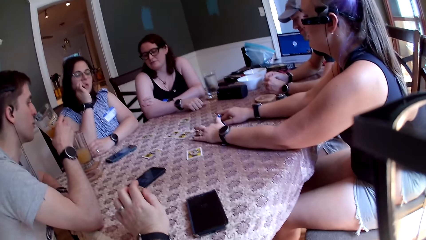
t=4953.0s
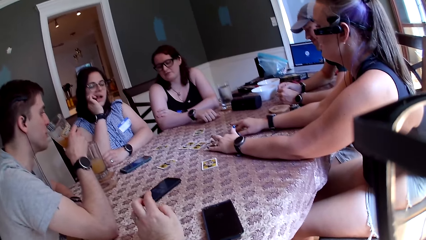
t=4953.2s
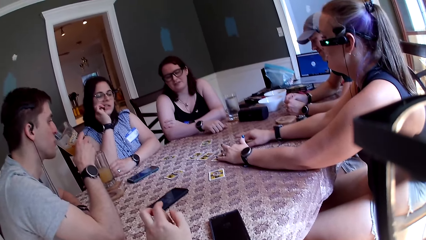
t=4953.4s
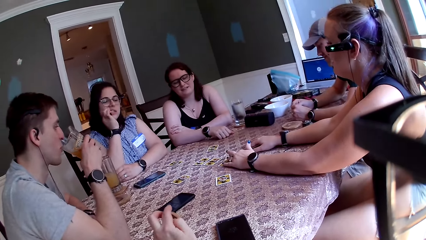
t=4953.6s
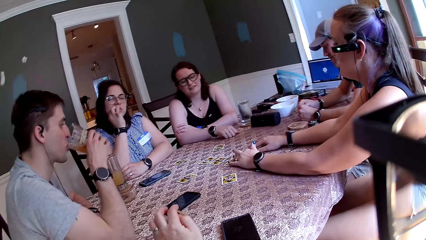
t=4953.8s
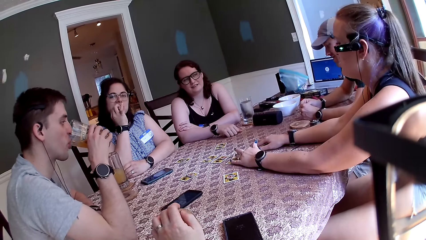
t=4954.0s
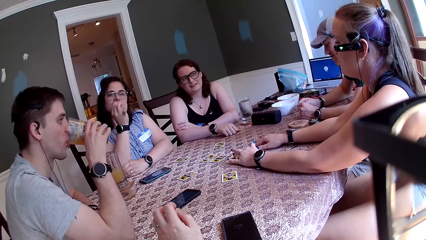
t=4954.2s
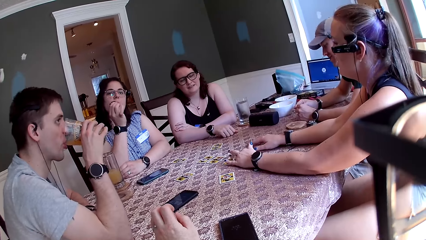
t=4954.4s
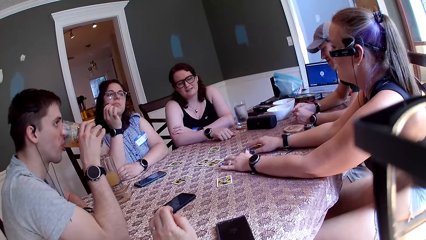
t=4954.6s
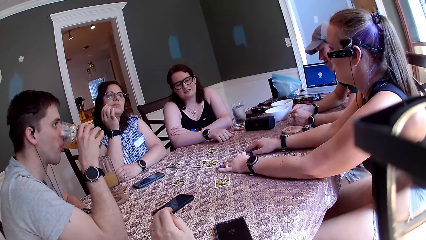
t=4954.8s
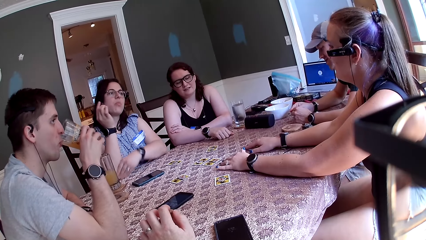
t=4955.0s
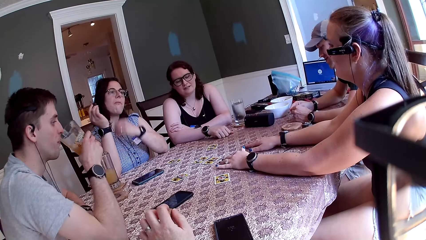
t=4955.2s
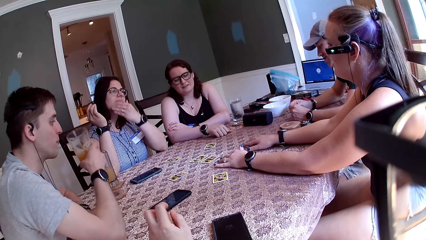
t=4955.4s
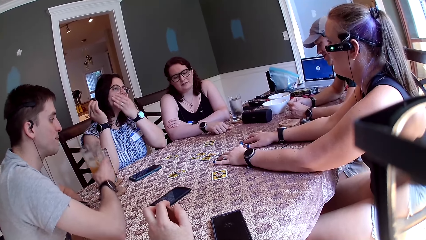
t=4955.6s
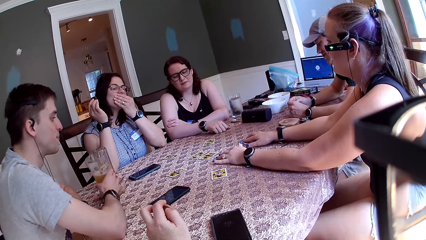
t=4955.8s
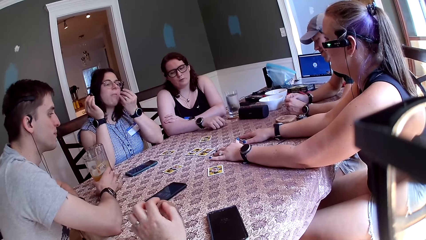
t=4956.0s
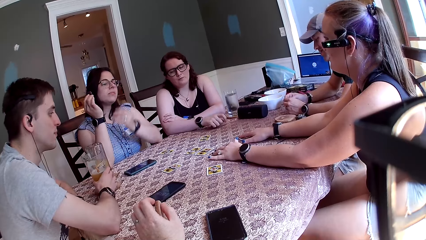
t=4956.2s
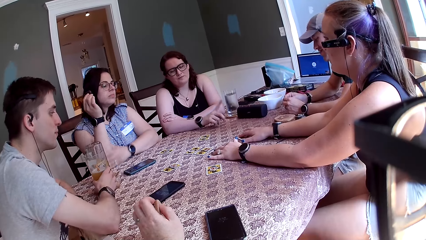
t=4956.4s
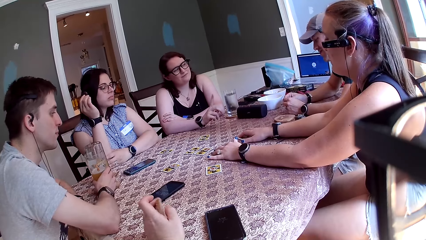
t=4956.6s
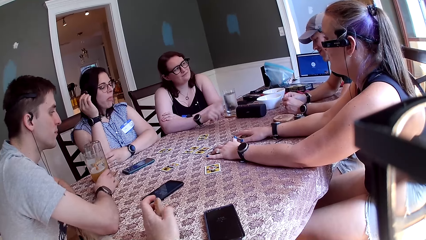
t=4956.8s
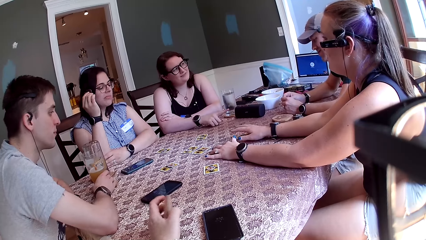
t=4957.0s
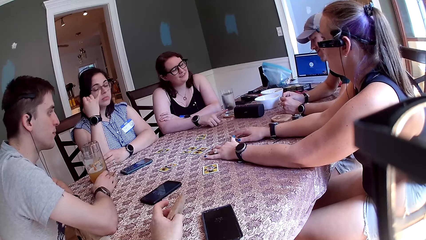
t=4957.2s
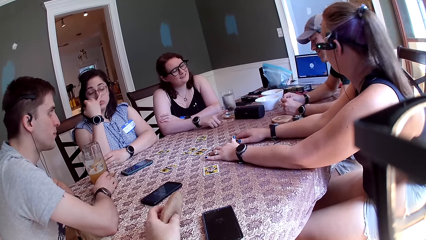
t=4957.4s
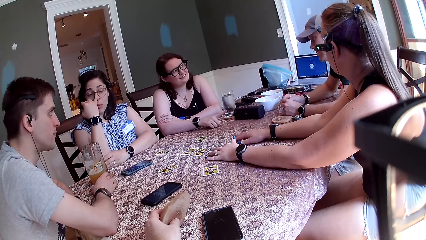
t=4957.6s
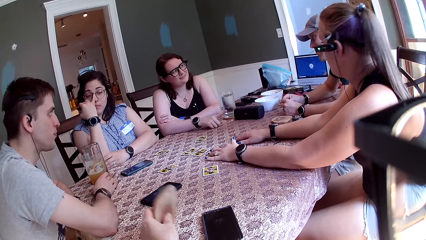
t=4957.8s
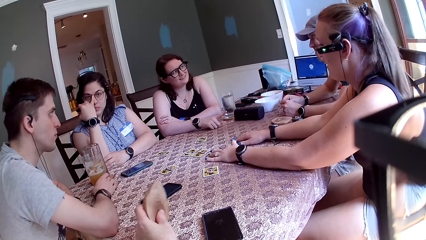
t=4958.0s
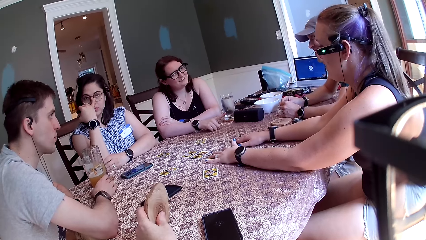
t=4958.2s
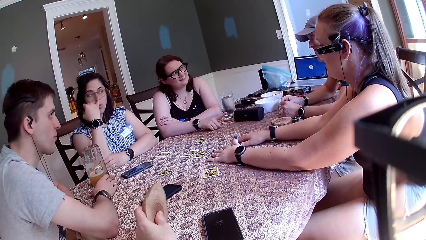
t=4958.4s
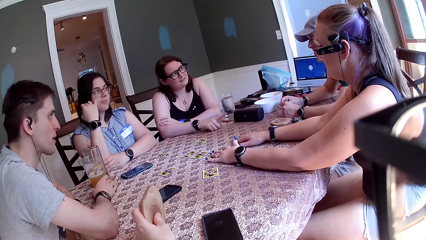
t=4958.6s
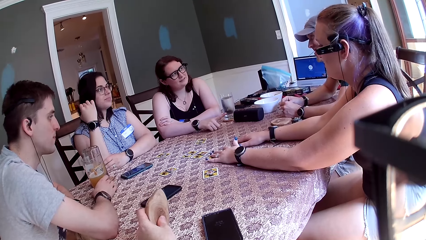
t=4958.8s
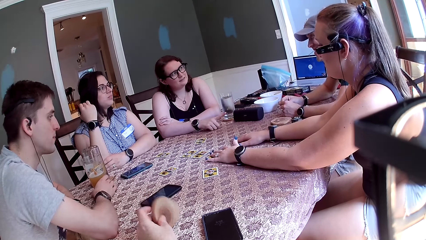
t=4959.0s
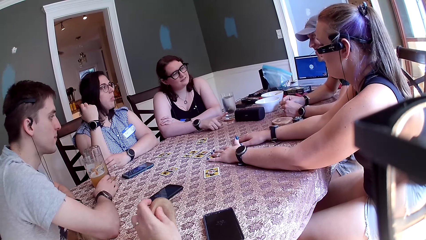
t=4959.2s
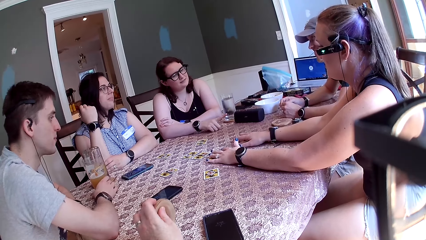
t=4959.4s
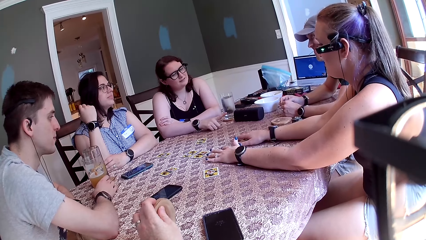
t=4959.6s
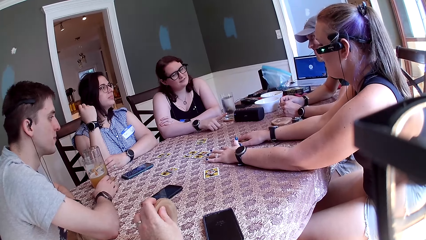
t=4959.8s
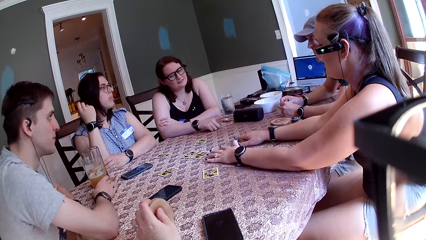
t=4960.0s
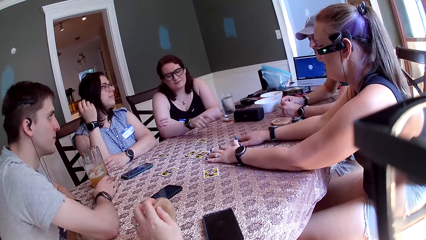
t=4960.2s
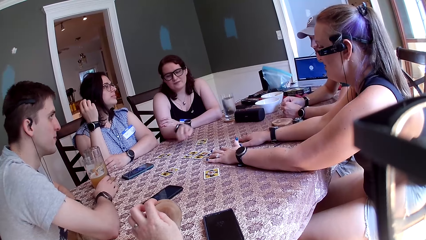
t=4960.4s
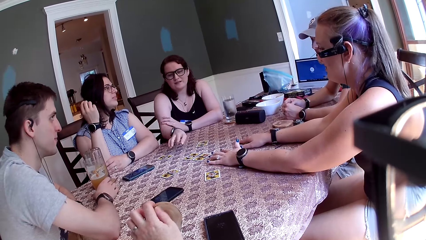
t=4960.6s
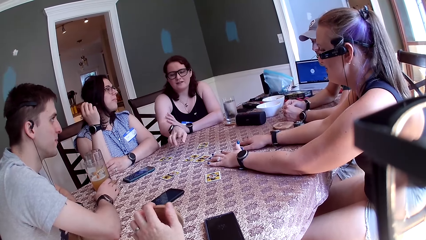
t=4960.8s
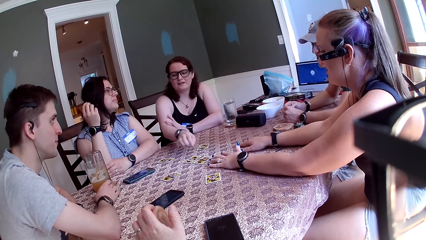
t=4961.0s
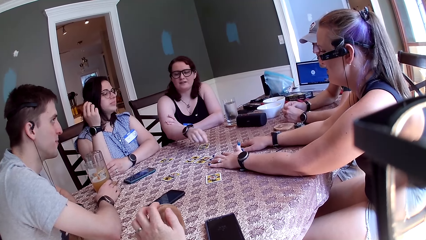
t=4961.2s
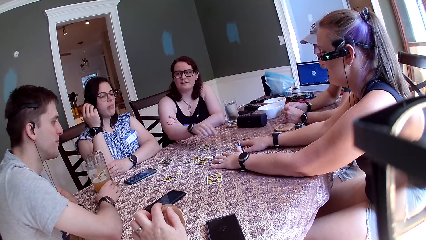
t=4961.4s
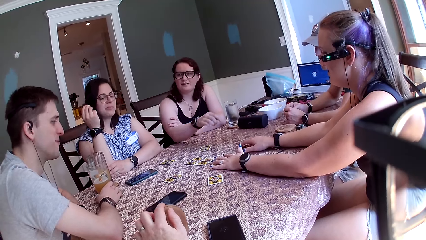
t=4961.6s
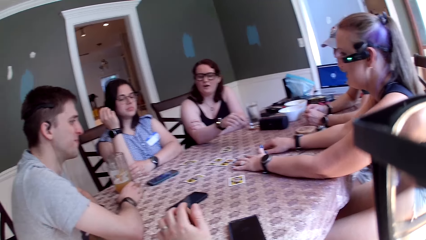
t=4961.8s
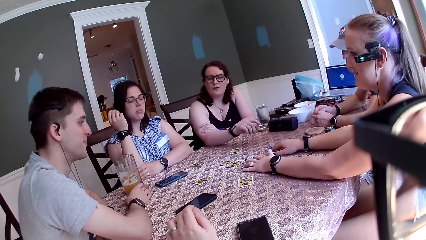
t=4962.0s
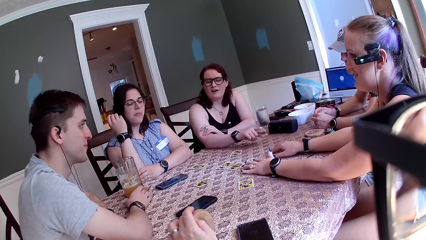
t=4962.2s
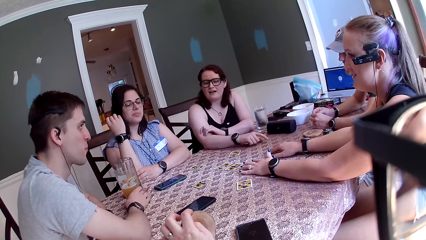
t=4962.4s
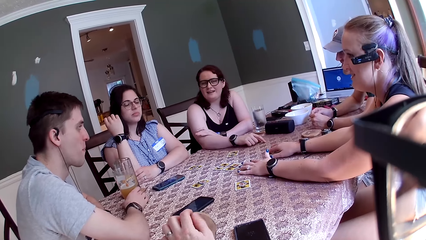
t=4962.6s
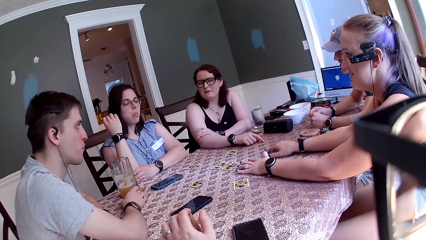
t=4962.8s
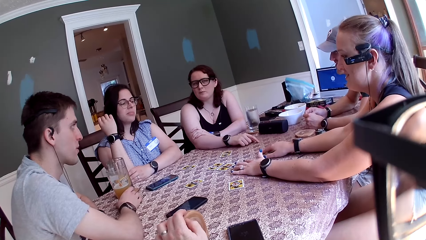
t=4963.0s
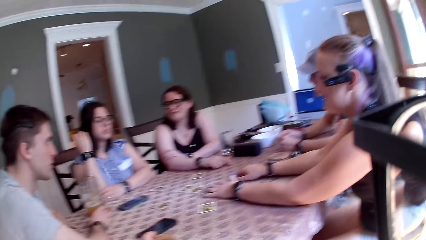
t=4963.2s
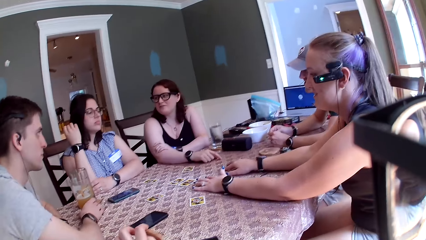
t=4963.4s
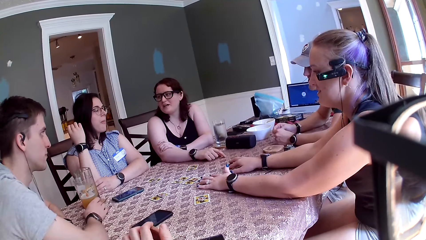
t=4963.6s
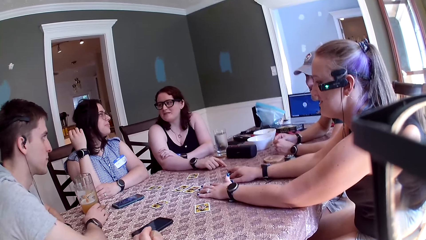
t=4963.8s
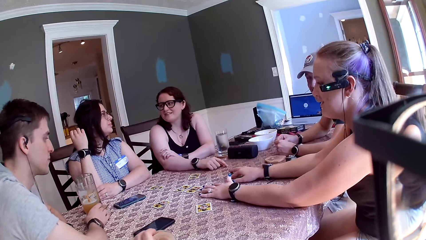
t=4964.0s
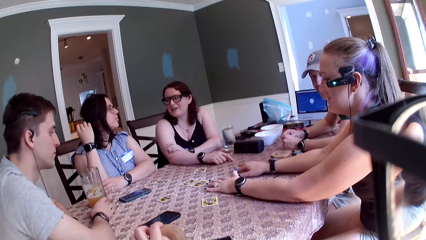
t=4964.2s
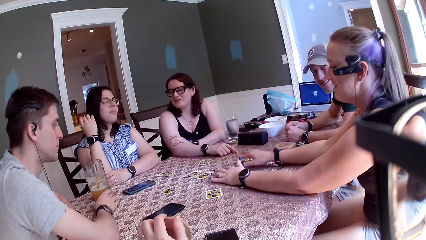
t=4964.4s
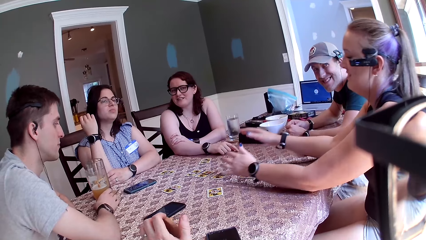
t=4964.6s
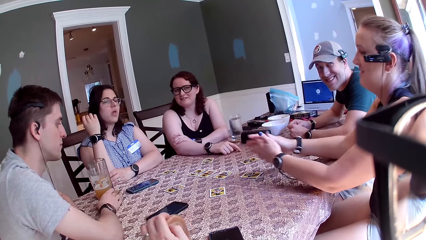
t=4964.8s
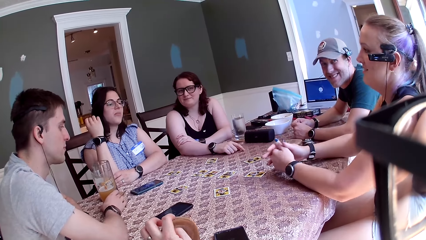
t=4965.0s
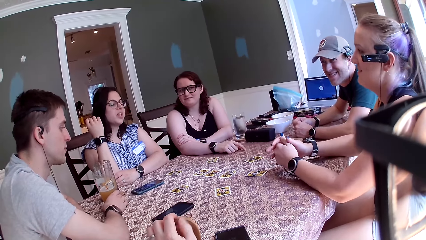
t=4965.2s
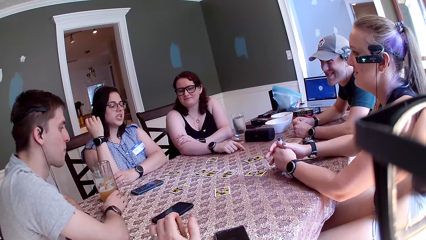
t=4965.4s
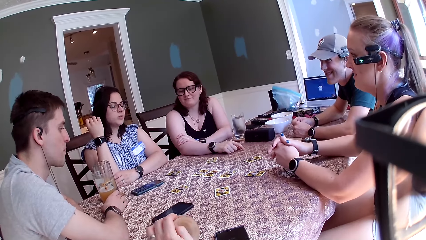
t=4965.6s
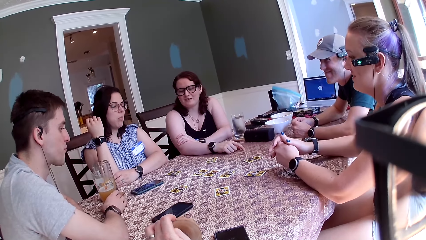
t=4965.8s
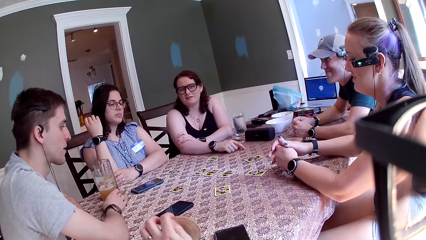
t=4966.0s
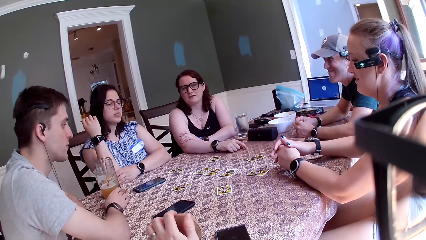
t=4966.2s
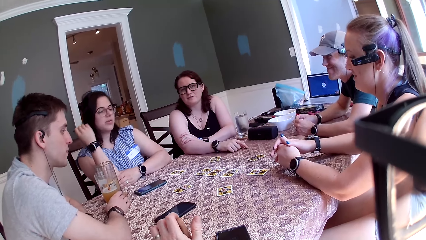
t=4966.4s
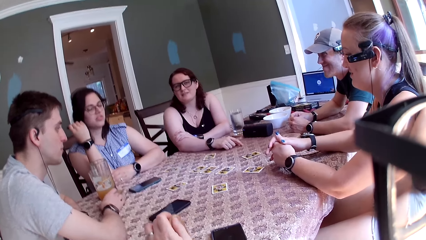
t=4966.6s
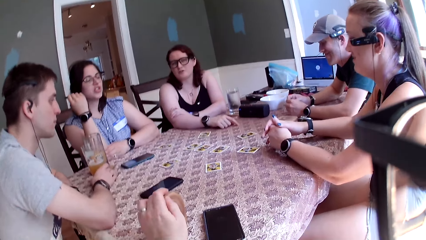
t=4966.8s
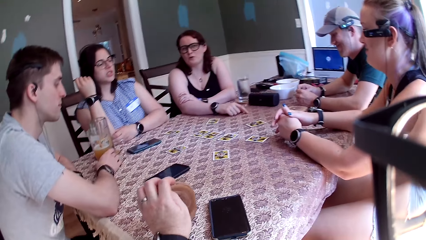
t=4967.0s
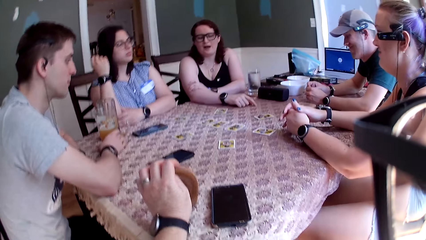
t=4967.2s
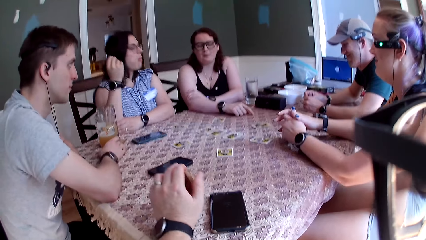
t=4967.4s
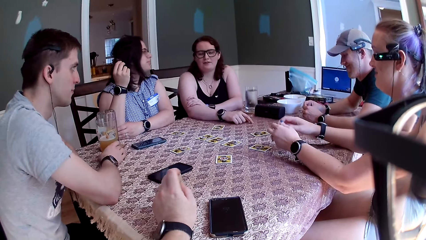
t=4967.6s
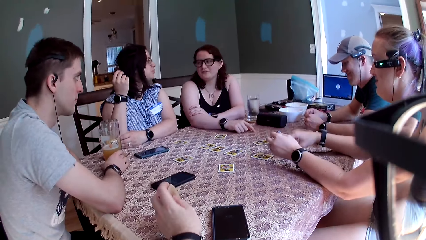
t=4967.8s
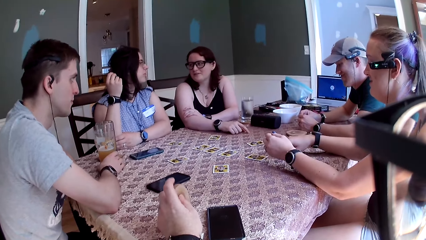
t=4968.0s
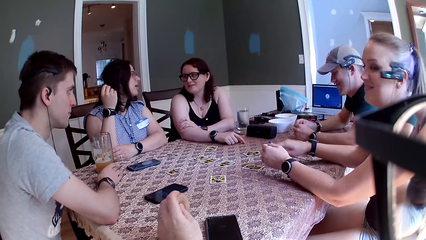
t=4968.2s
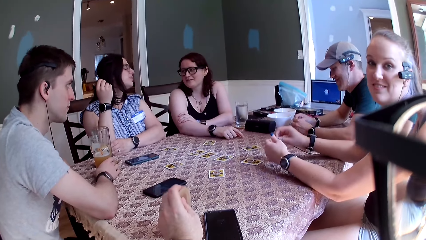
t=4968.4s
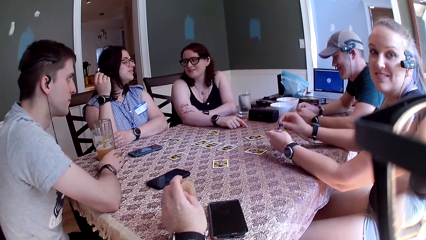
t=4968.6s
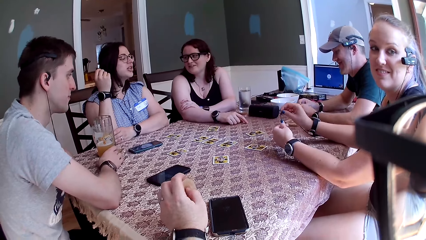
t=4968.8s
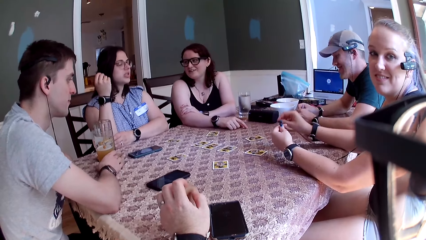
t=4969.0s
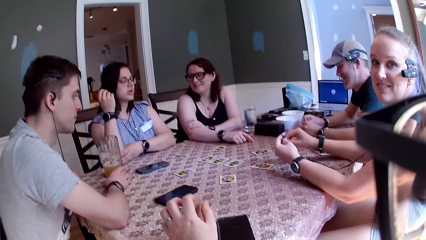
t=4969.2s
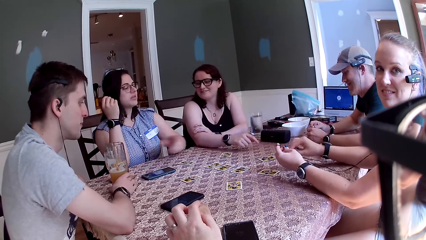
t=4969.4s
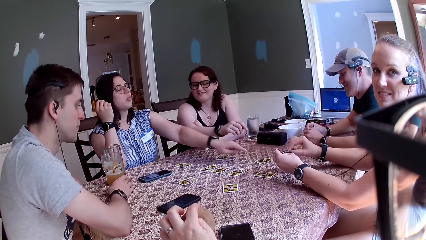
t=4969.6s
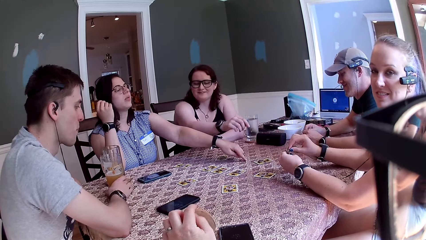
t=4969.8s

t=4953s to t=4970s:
A woman eats the cookie. A man drinks from the glass of juice. The woman covers her mouth with her left hand. The man keeps the glass of juice on a coaster on the table. The camera wearer holds a coaster with his left hand. Another woman points at a person. The other woman speaks to a group of people at the table and converses with the camera wearer. The first woman speaks to a group of people at the table.
